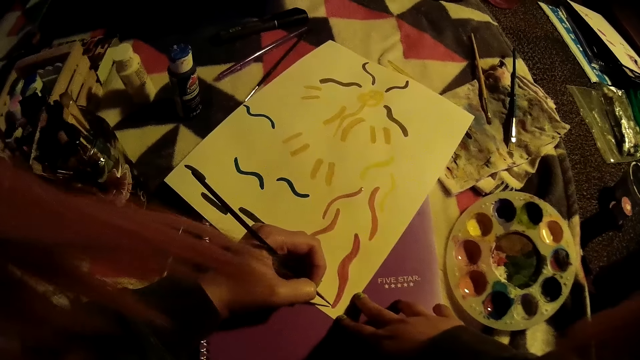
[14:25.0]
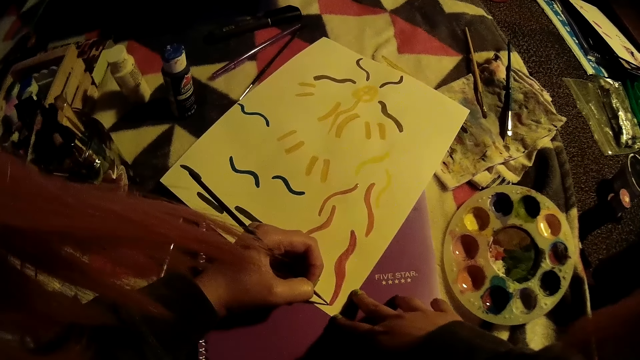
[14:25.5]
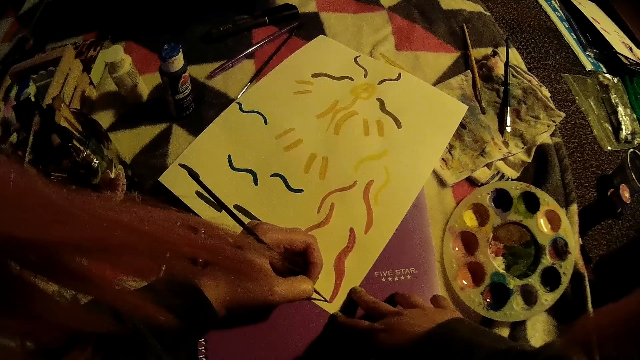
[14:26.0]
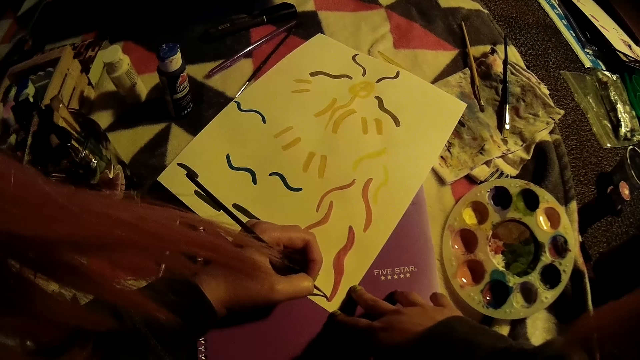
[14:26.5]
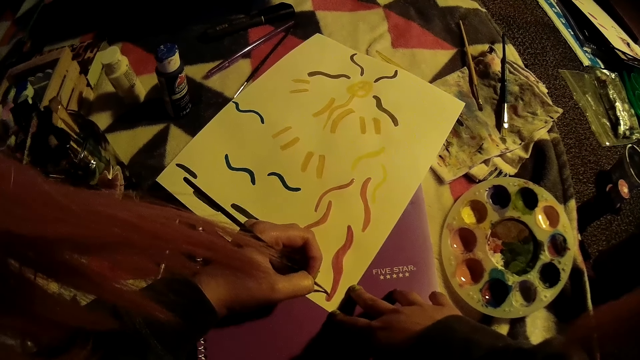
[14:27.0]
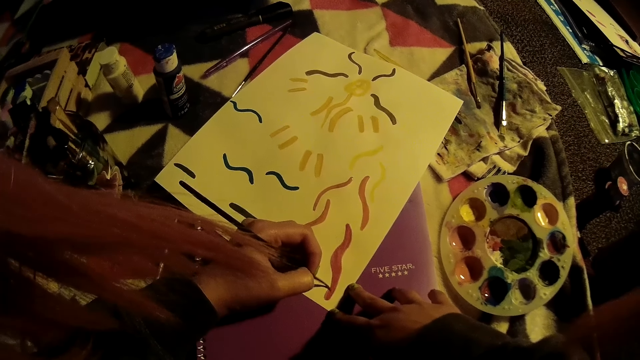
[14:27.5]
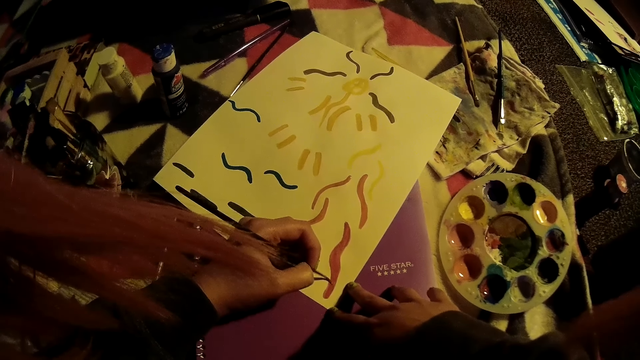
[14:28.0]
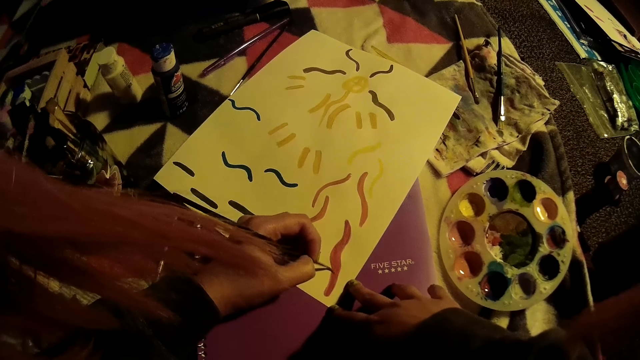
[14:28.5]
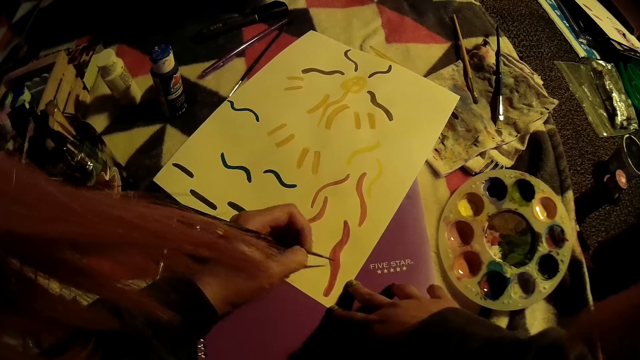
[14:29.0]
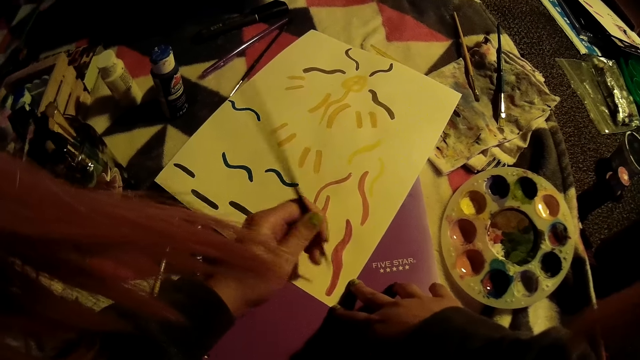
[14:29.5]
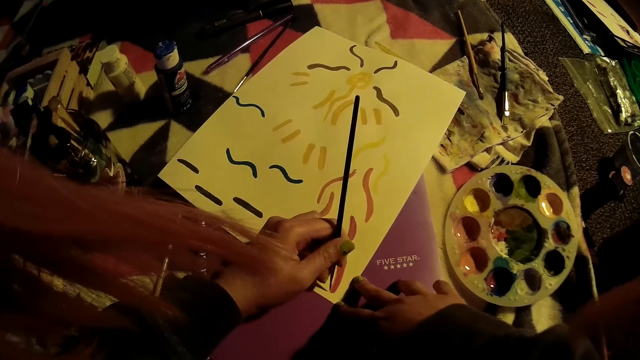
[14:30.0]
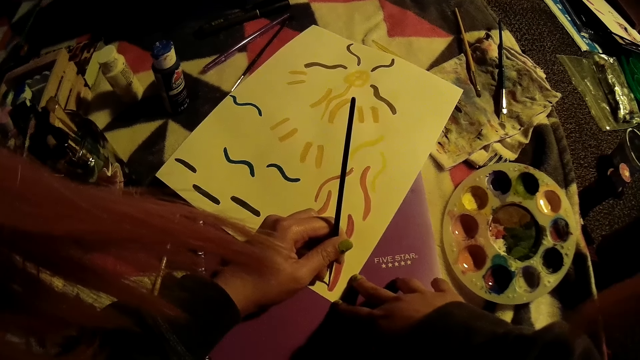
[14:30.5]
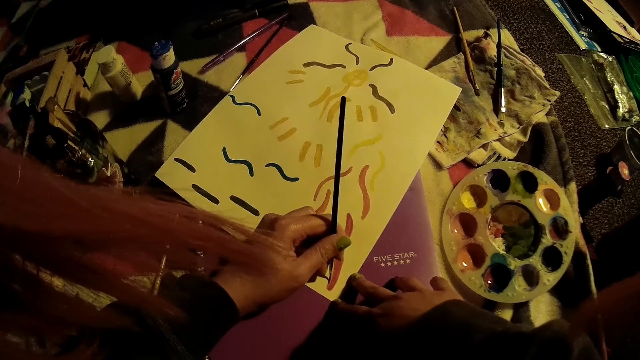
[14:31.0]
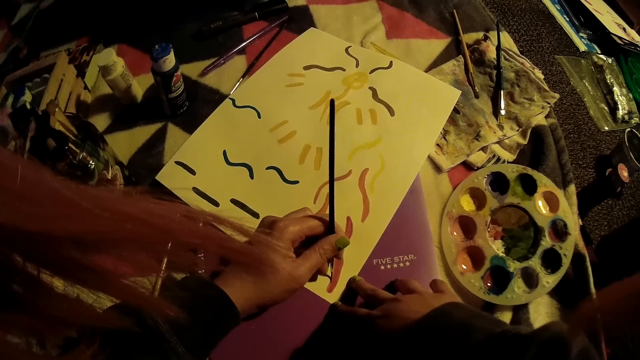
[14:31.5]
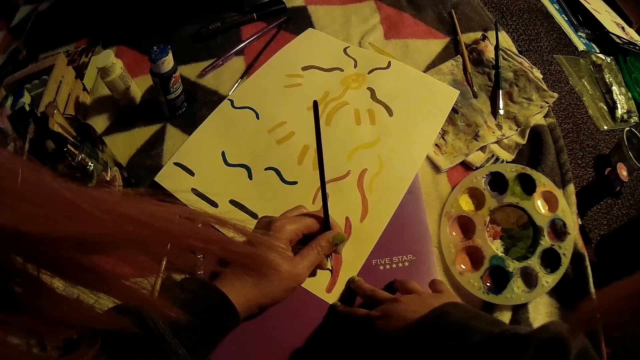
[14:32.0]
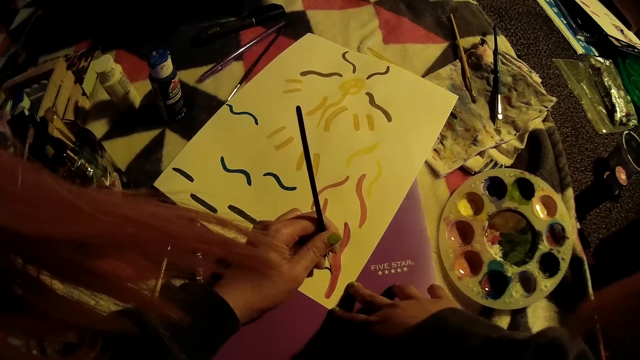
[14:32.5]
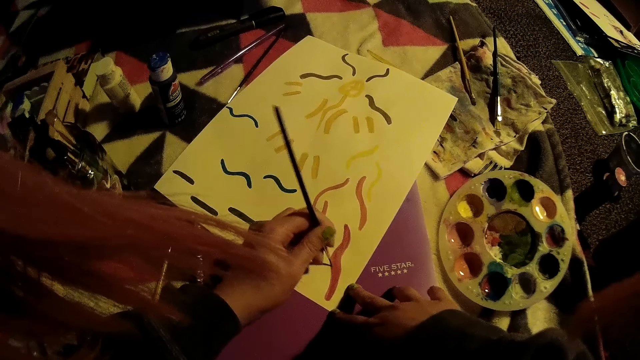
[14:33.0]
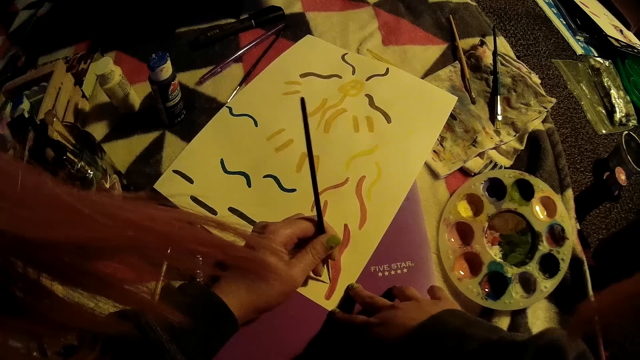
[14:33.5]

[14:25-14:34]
The camera wearer draws on the paper with the paint brush in her left hand.

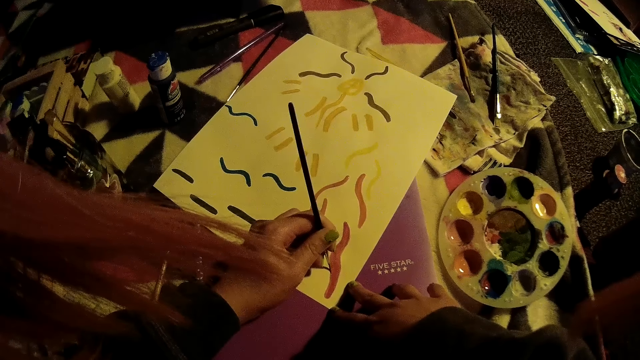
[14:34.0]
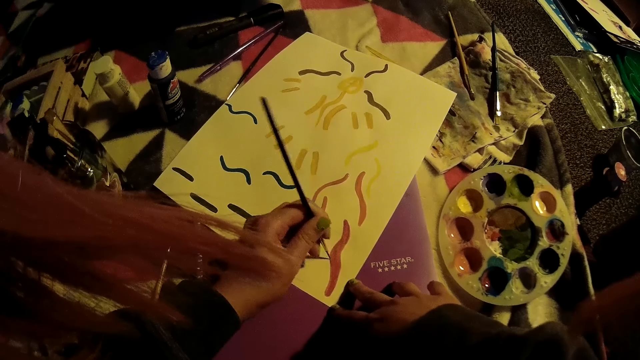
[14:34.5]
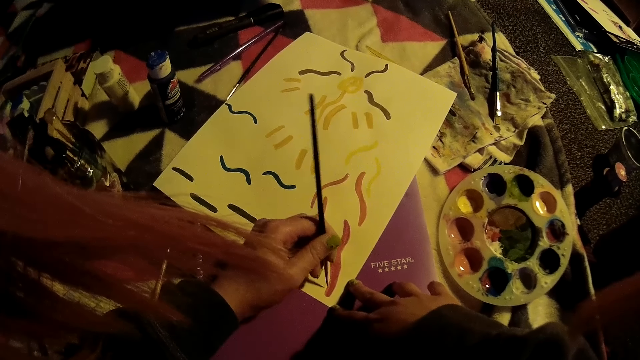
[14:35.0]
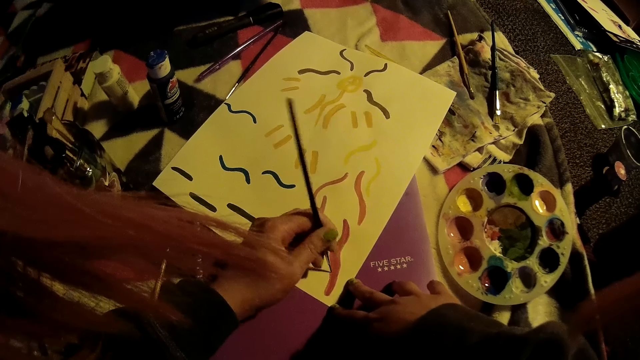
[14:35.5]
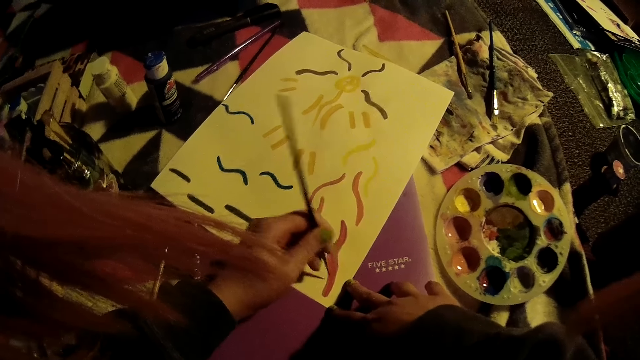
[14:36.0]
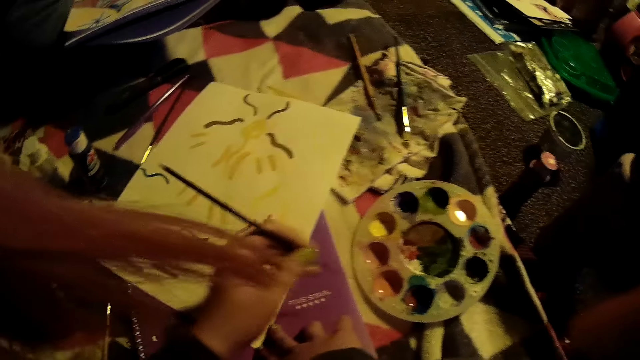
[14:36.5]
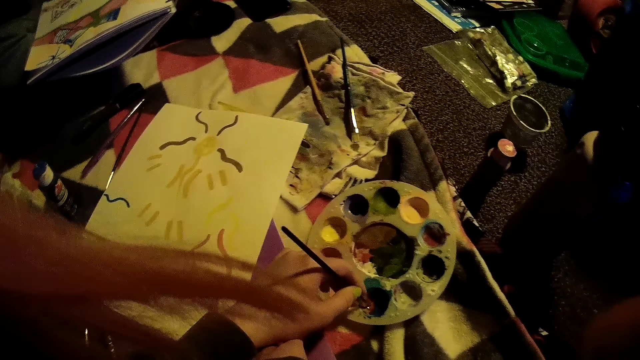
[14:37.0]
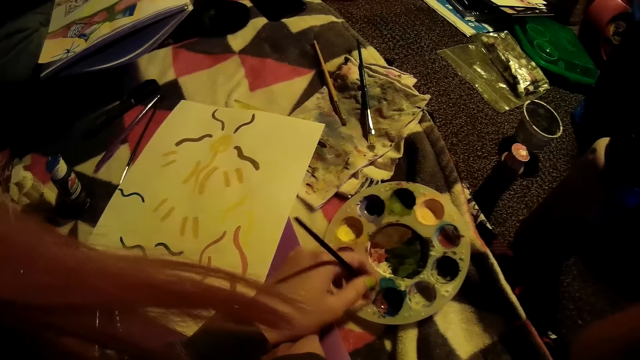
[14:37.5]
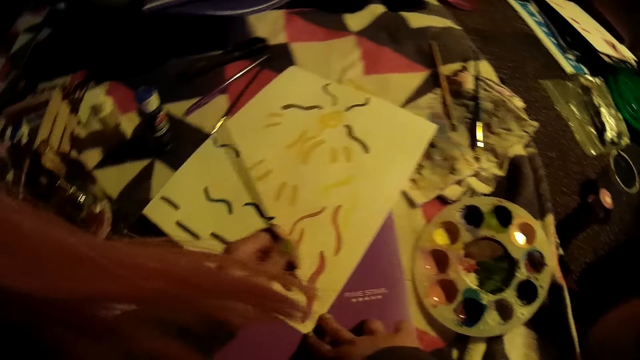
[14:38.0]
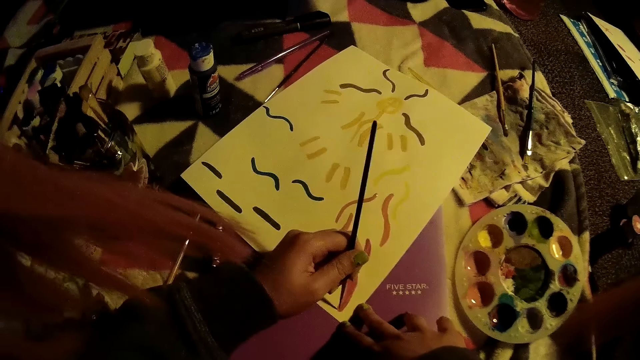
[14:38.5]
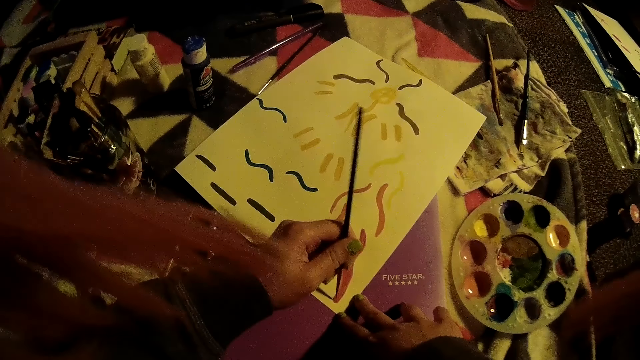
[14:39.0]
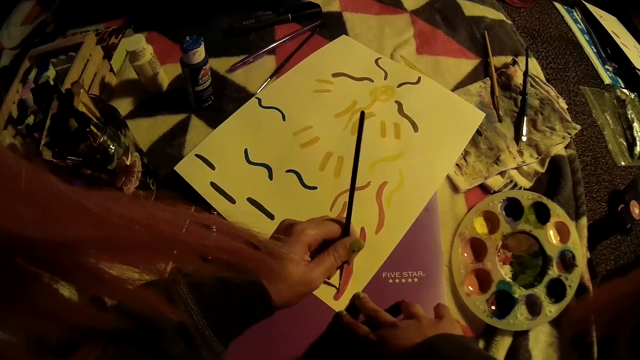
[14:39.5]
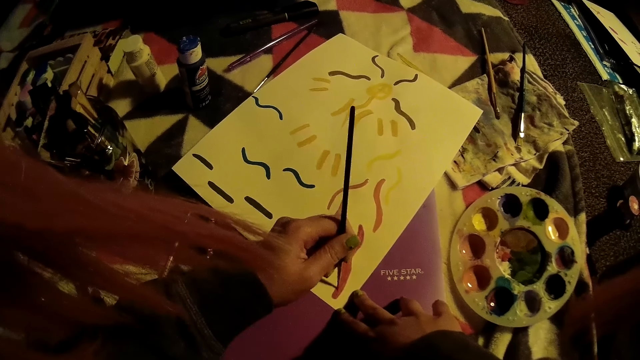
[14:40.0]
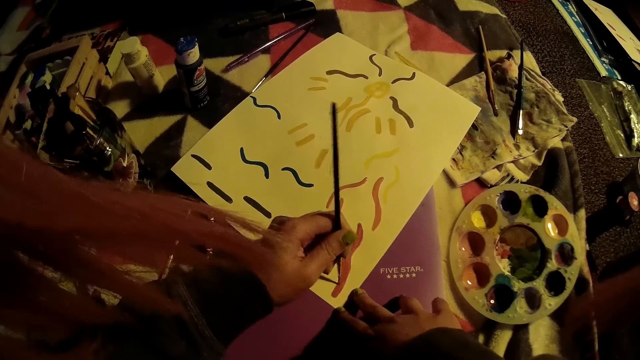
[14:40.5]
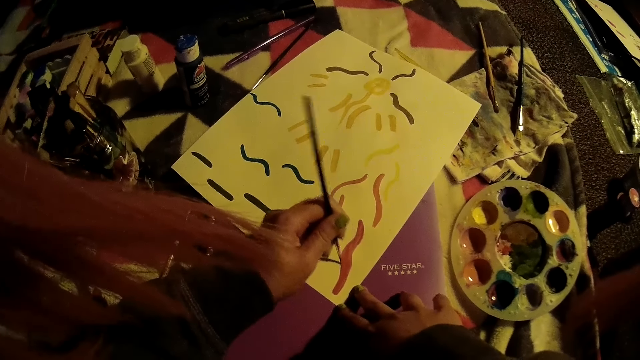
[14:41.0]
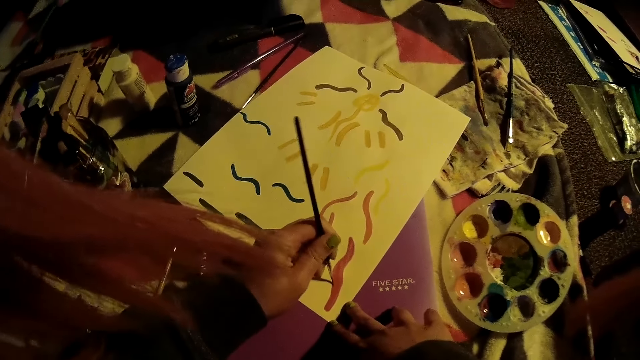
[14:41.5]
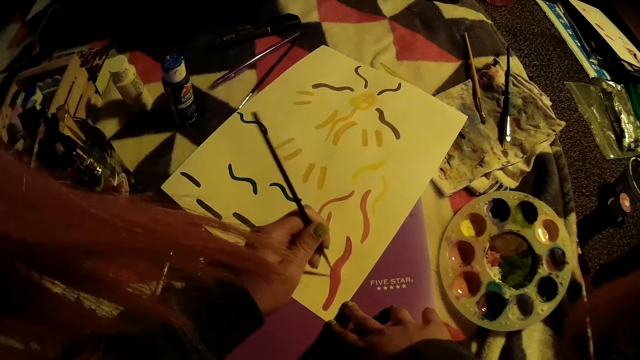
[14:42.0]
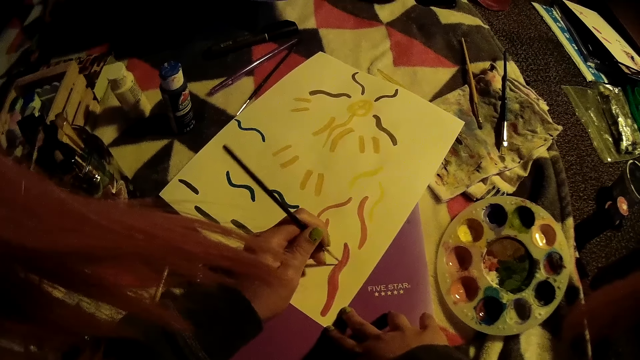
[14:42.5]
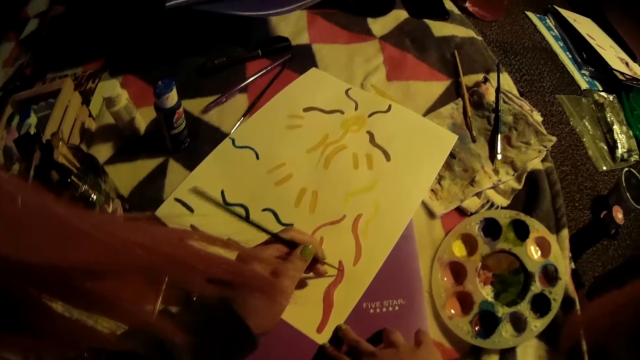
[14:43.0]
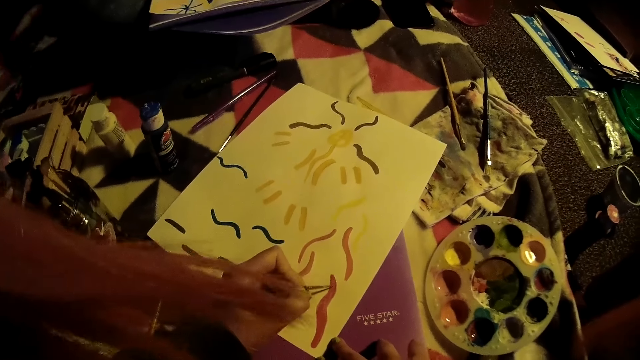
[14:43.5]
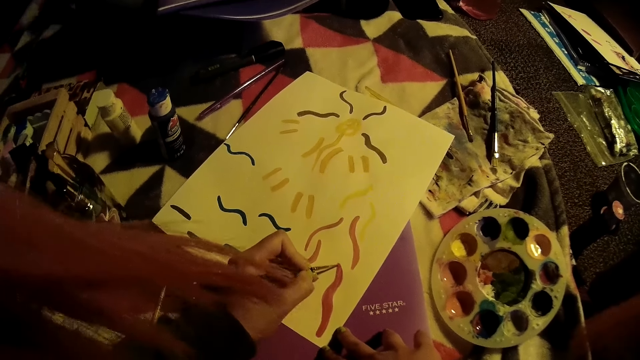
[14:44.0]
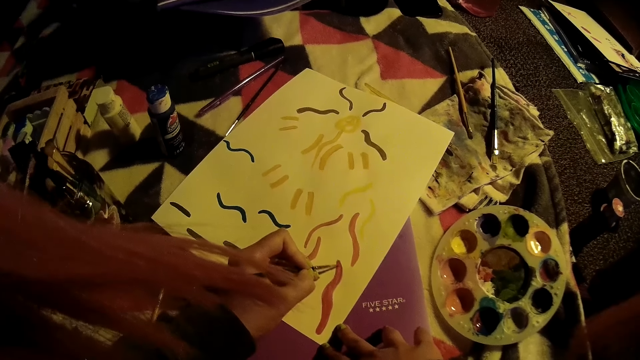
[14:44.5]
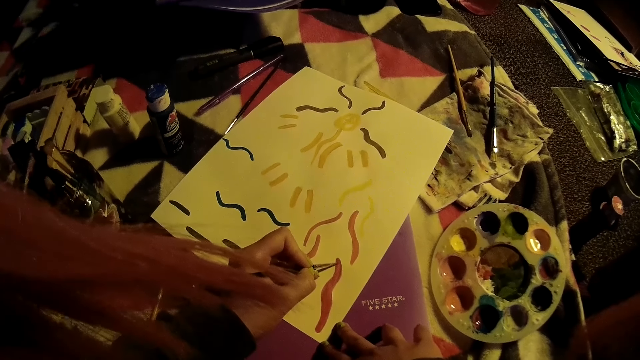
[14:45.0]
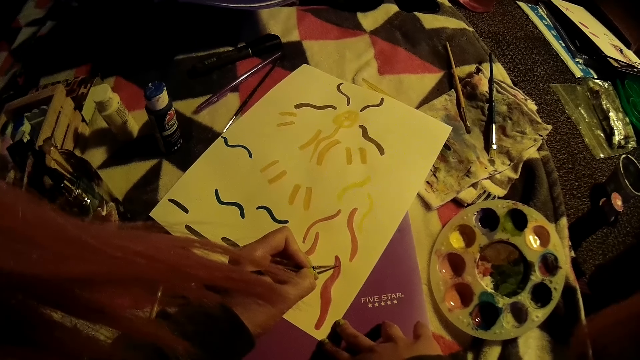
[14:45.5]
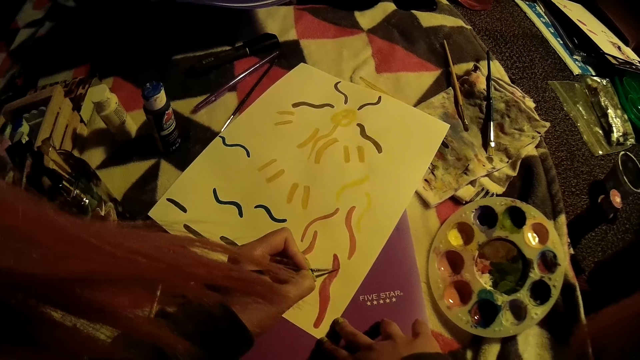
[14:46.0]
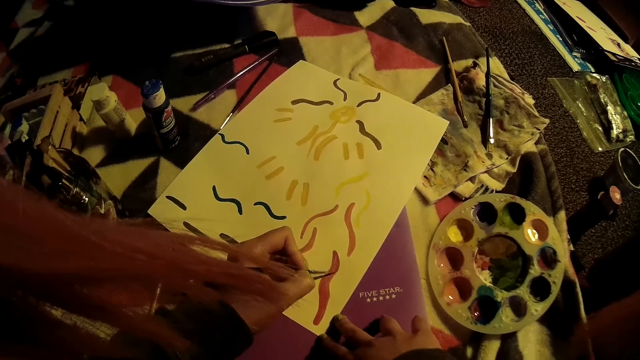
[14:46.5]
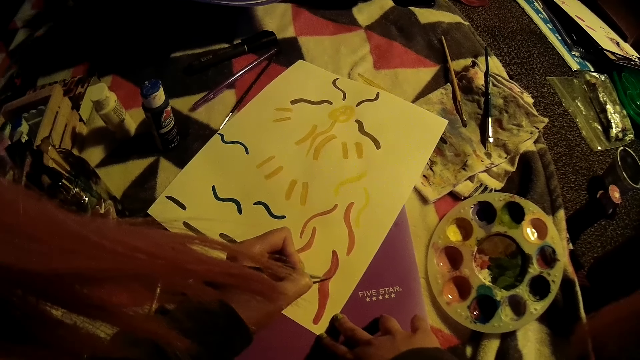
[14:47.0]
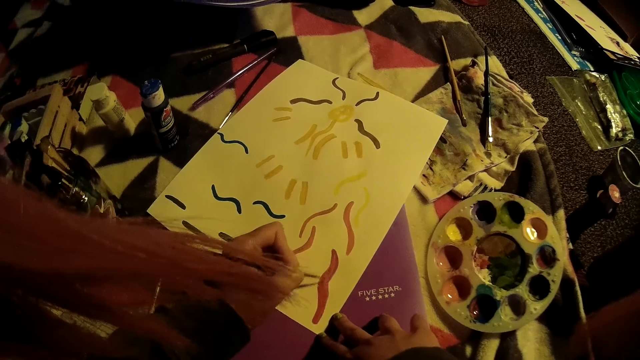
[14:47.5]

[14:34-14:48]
The camera wearer dips the paint brush into the paint palette on the mattress with her left hand. She draws on the paper with the paint brush in her left hand.
